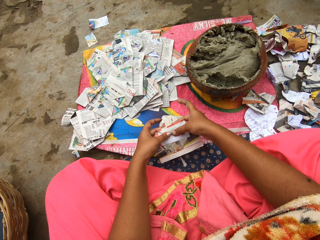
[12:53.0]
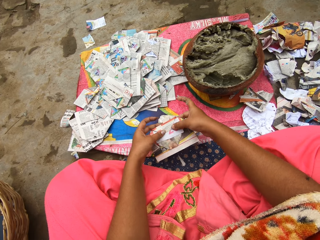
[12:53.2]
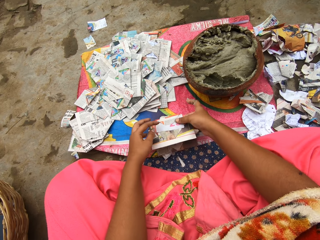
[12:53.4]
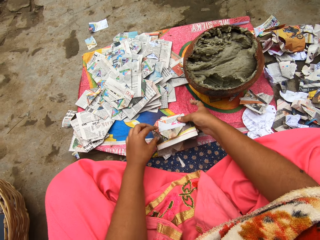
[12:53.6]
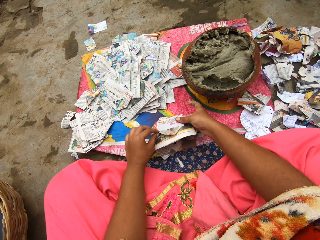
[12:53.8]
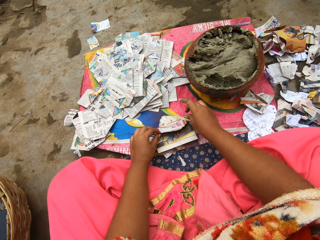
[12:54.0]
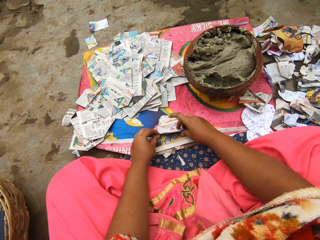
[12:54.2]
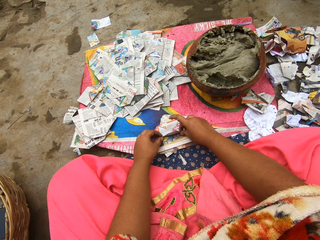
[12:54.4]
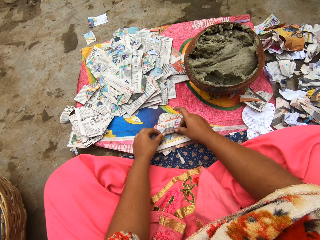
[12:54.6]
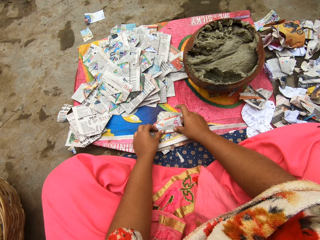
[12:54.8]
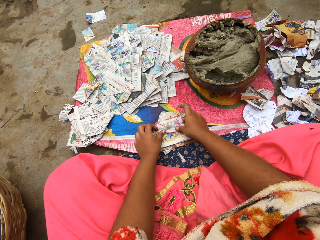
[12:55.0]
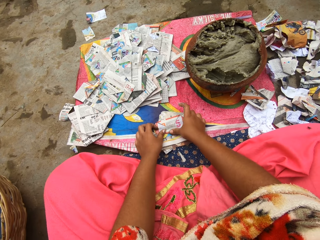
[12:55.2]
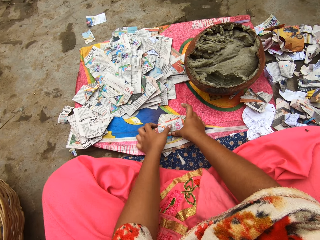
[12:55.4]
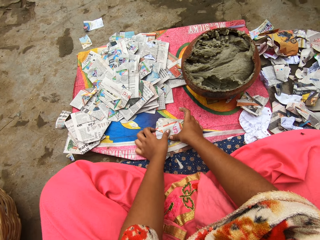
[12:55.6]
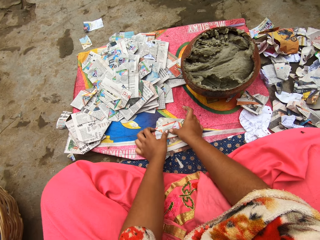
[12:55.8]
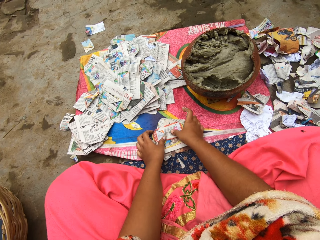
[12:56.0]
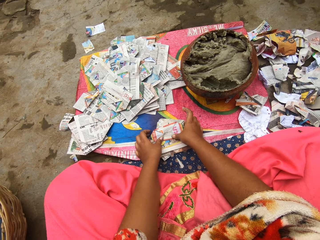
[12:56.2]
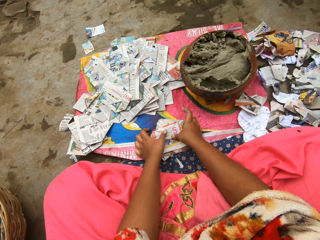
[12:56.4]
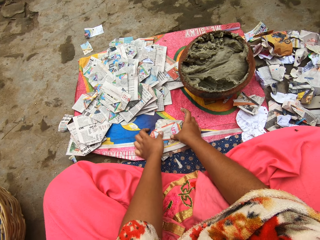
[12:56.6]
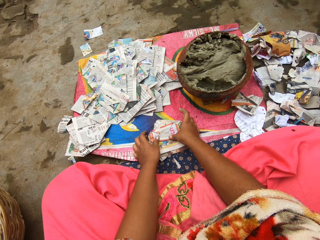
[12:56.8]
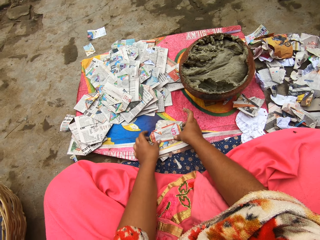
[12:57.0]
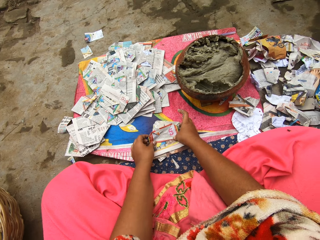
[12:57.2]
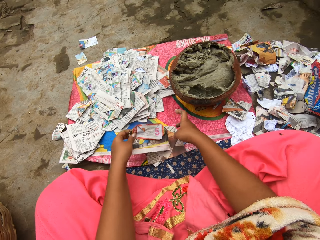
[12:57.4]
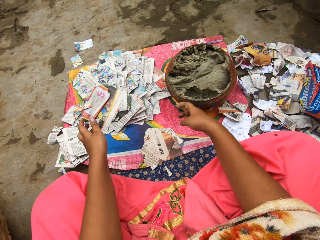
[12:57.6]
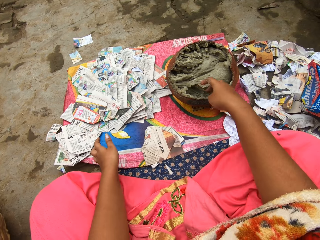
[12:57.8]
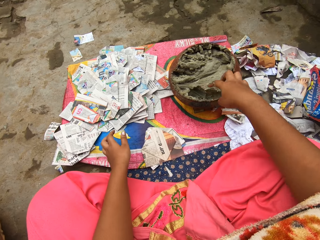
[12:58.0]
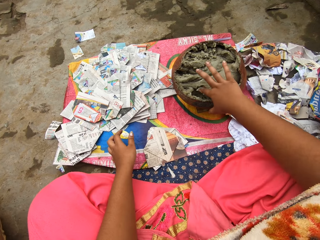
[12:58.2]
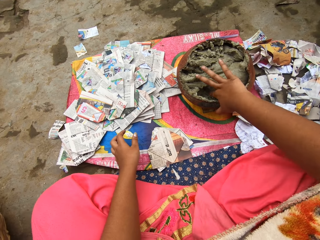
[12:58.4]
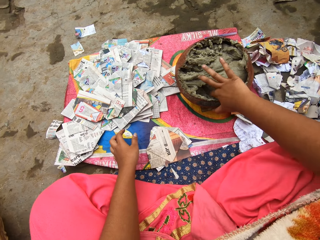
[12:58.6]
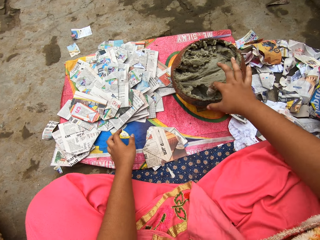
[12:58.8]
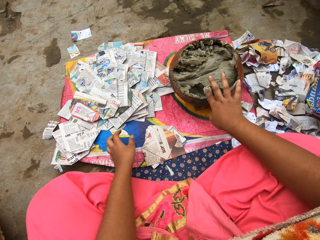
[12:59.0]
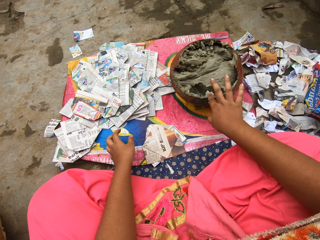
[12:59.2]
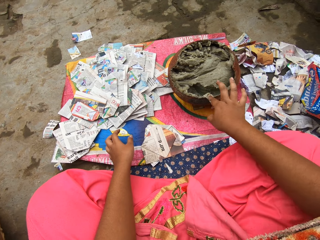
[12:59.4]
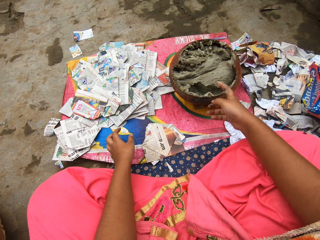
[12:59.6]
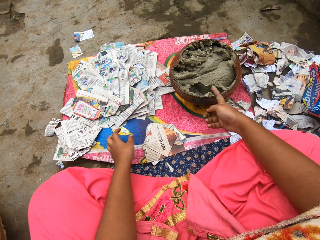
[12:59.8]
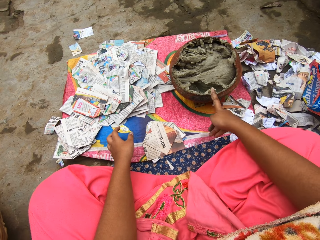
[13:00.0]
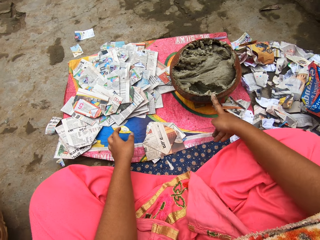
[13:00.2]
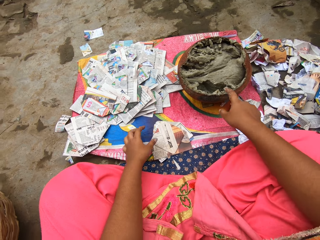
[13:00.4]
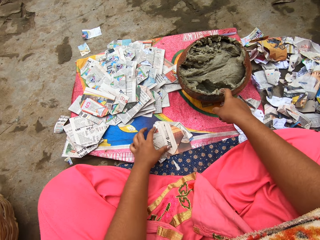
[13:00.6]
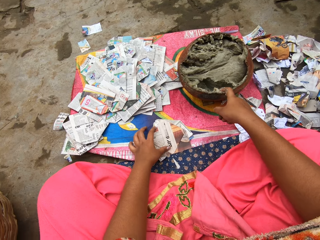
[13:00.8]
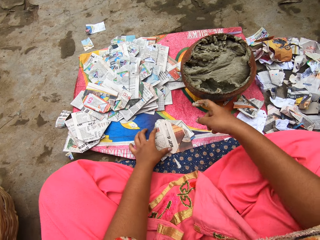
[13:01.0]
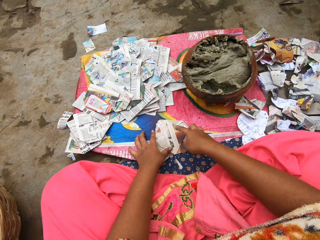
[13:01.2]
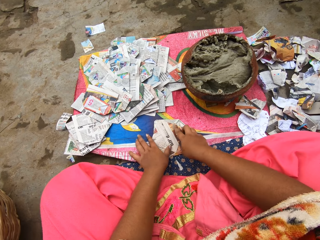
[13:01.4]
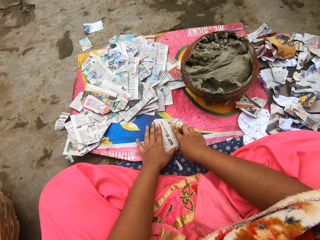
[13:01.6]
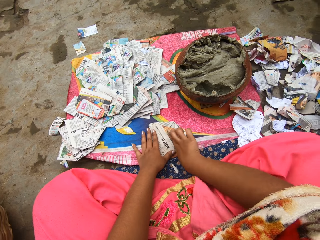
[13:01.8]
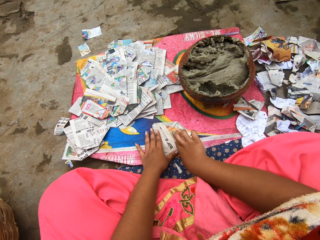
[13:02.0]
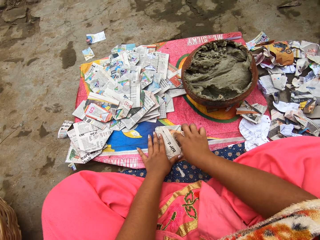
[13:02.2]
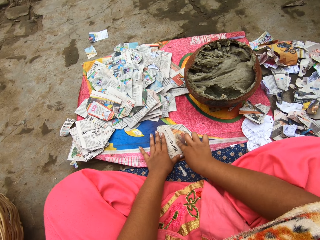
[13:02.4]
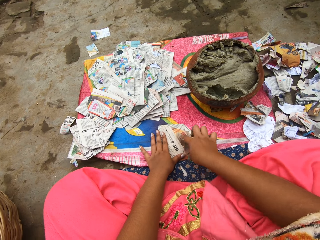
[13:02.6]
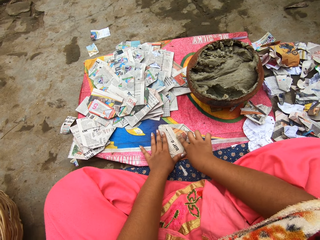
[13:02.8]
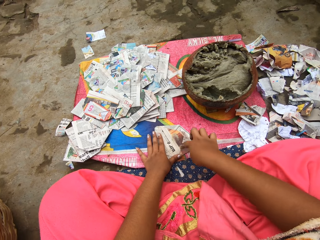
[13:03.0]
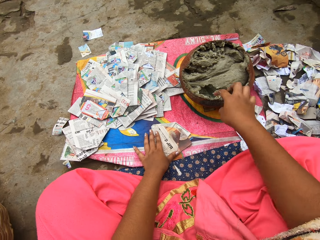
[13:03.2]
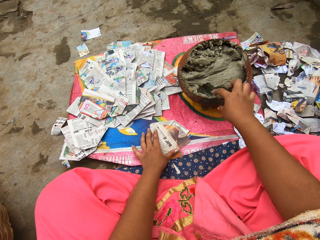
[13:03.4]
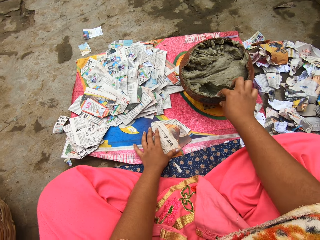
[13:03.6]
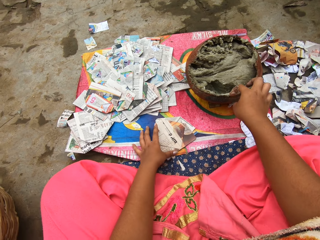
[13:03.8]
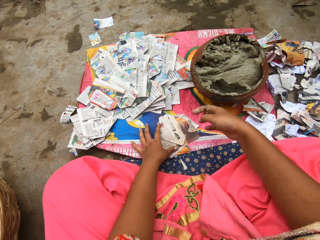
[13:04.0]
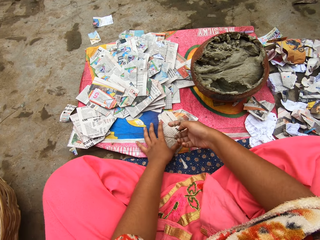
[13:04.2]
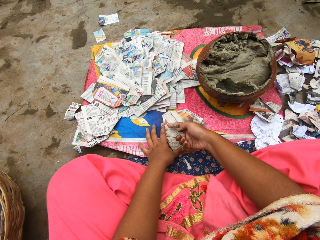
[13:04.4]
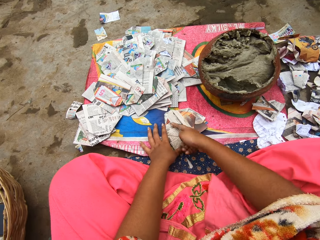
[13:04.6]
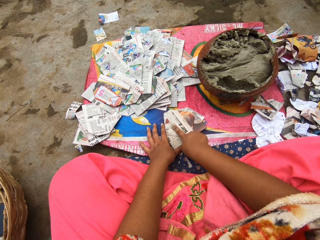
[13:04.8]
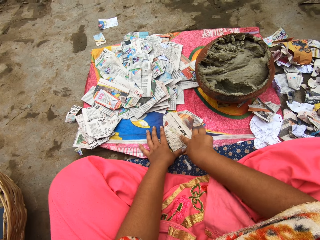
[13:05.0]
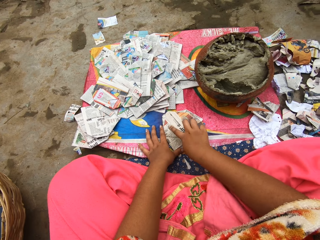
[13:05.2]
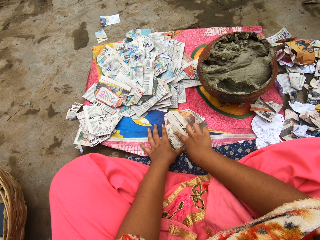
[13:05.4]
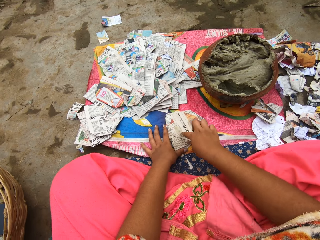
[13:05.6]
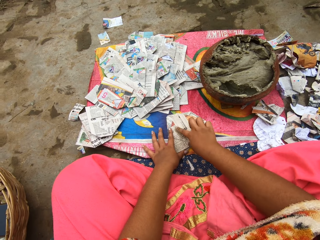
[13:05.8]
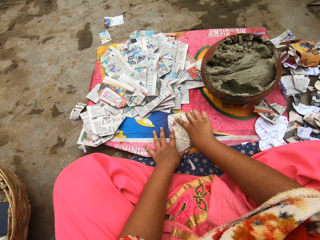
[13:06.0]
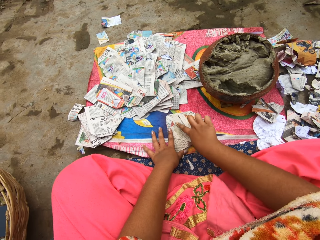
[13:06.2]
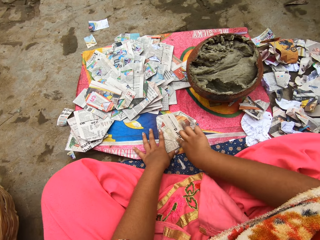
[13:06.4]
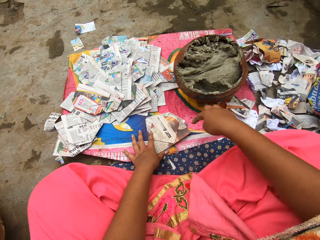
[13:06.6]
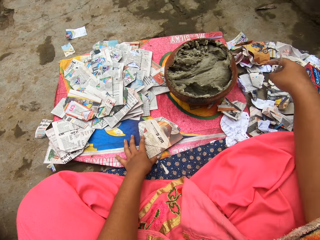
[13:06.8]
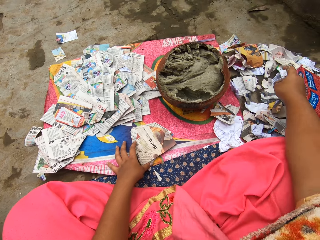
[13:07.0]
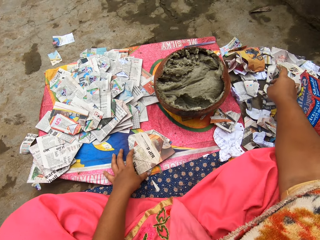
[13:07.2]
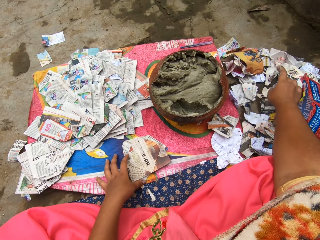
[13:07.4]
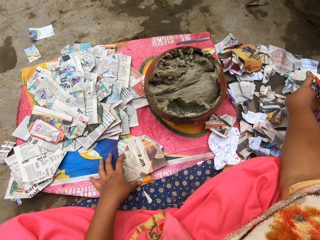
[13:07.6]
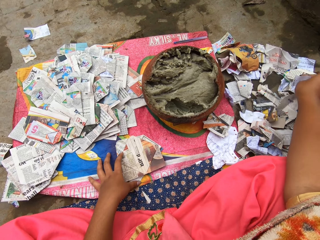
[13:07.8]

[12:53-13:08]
The camera wearer puts the paper on the table. She folds part of the paper. She picks a paper. She drops the paper on a pile of papers on the sac on the ground with her left hand. She takes putty from the clay pot on the ground with her right hand. She puts excess putty on her right hand in the clay pot. She takes putty from the clay pot on the ground with her right hand. She holds down a paper on the sac on the ground with her left hand. She rubs the putty in her right hand on the paper on the ground. She takes putty from the clay pot on the ground with her right hand. She rubs the putty in her right hand on the paper on the ground. She touches the papers on the table. She picks cards from the ground with her right hand.

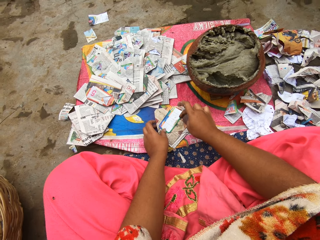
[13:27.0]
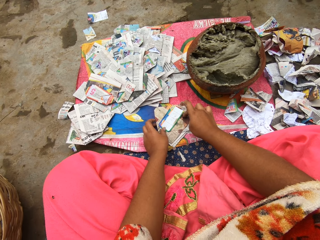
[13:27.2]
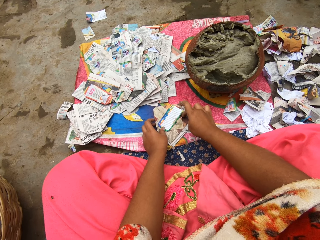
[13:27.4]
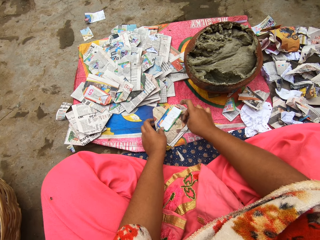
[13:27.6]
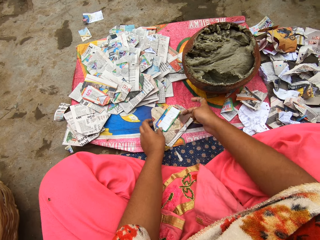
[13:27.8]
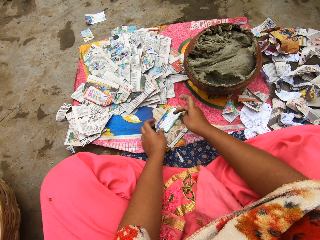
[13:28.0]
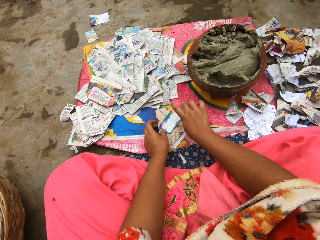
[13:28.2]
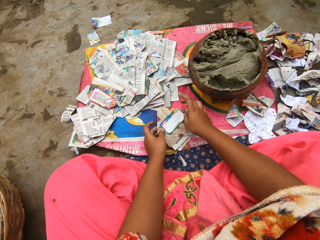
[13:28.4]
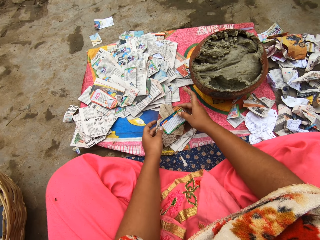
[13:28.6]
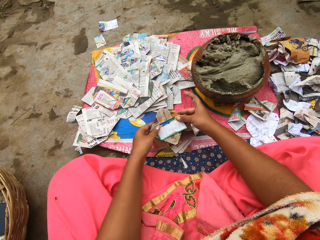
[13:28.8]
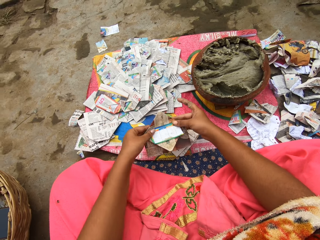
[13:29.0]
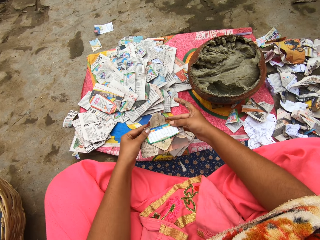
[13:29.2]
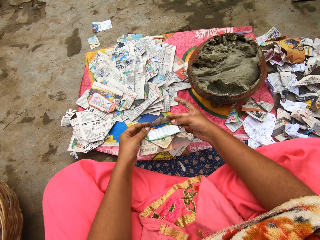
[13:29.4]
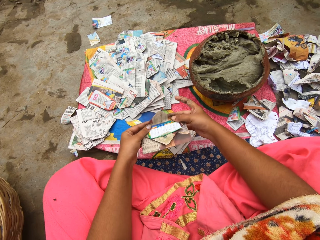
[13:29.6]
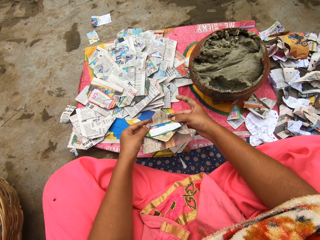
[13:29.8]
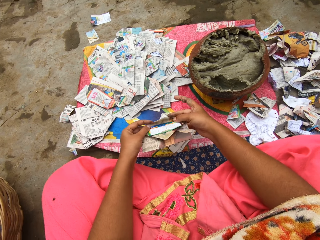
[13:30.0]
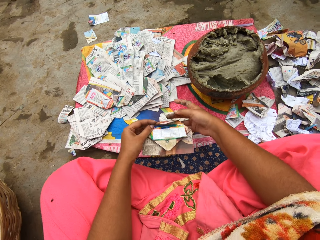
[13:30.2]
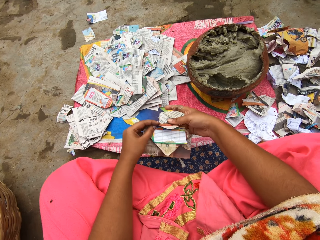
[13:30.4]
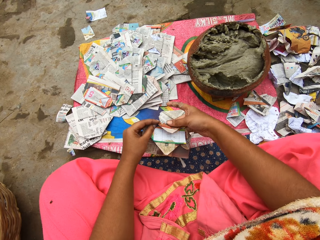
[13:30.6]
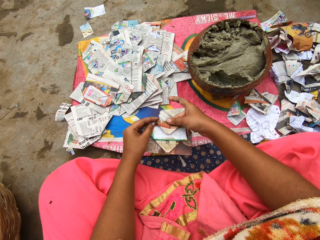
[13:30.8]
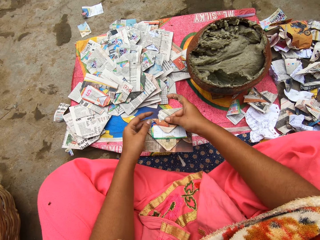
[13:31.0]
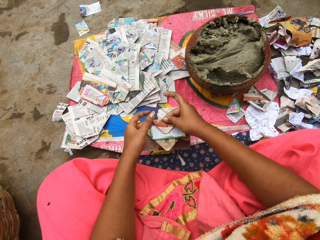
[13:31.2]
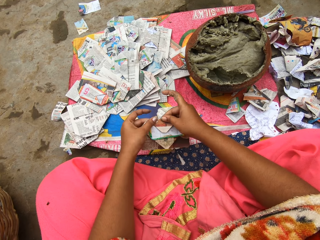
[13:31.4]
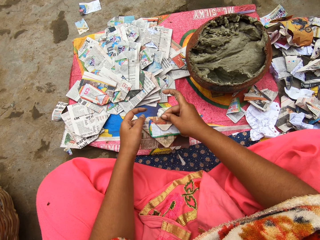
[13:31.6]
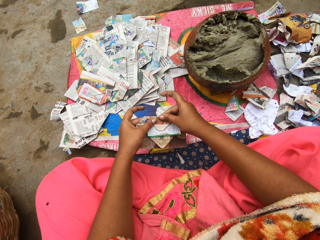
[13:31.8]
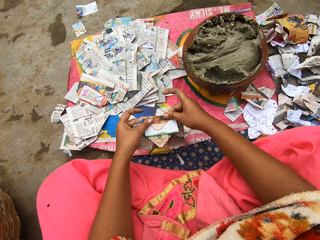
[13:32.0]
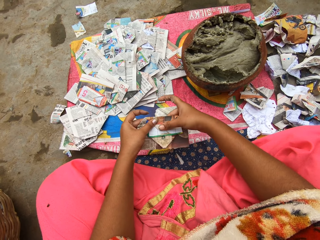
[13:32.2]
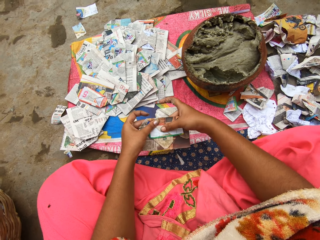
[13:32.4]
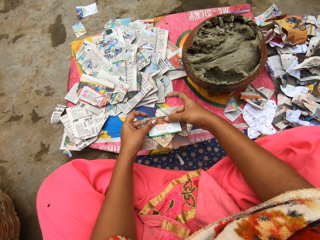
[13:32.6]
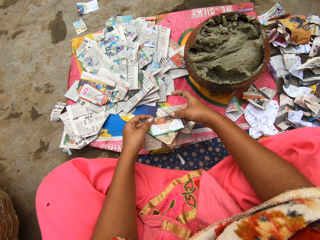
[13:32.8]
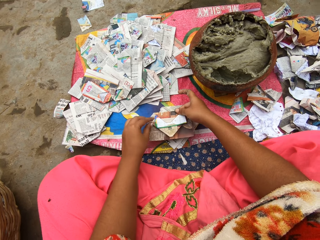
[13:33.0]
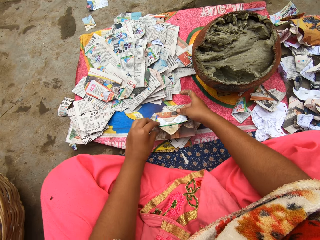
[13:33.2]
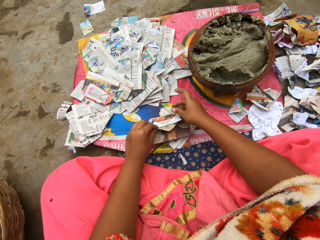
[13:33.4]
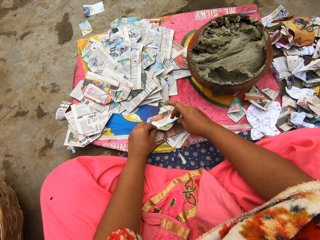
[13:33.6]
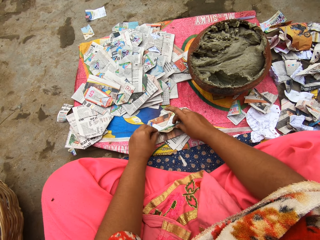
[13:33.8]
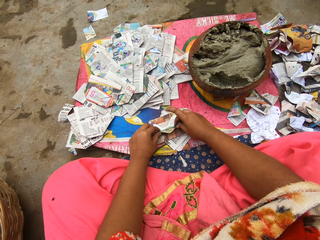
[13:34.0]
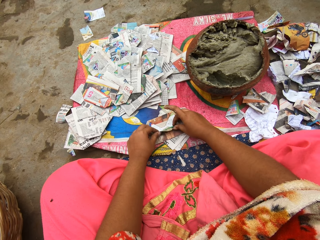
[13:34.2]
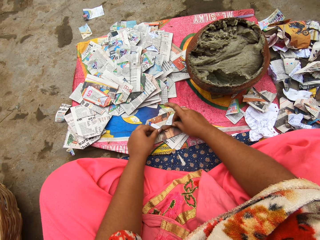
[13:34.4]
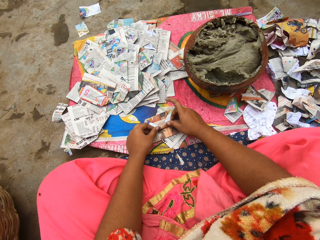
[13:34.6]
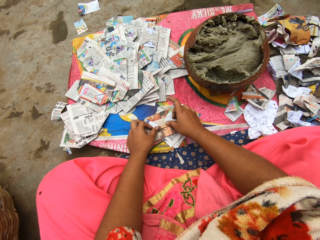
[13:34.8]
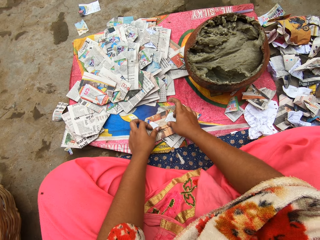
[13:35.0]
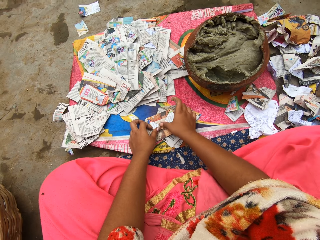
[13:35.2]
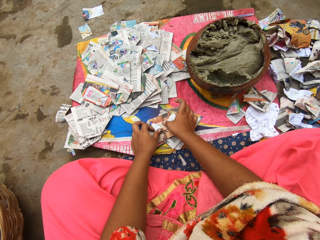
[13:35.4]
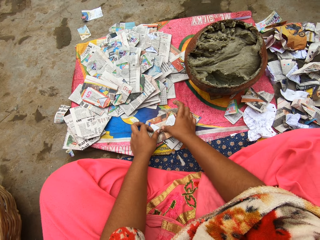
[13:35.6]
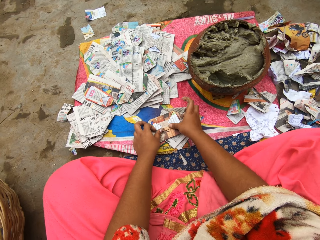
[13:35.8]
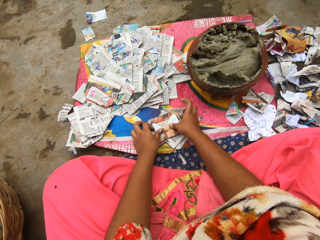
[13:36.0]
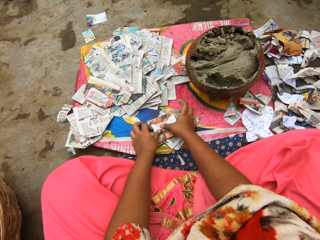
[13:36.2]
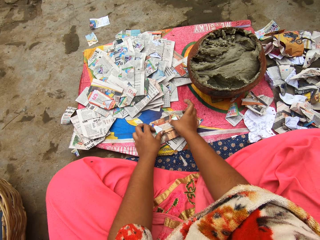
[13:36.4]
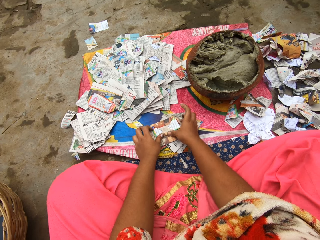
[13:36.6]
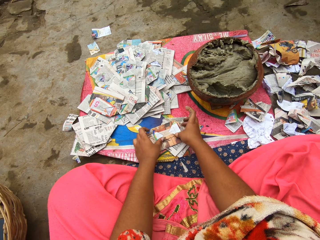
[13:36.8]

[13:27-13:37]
The camera wearer picks a paper. She folds the paper with both hands. She puts a paper on the table. She folds part of the paper.
